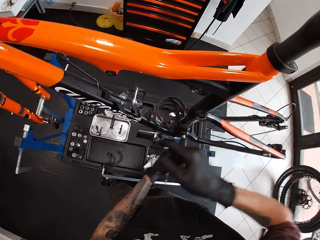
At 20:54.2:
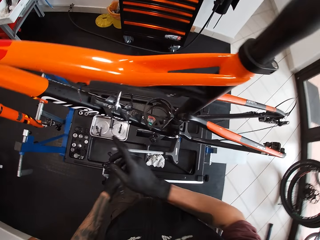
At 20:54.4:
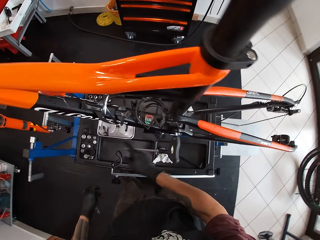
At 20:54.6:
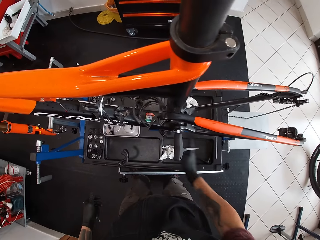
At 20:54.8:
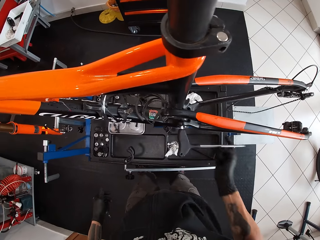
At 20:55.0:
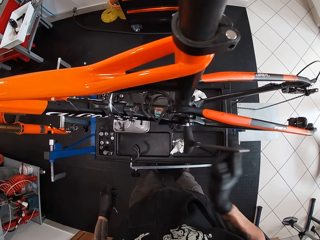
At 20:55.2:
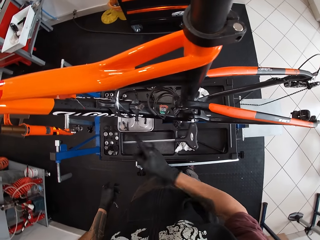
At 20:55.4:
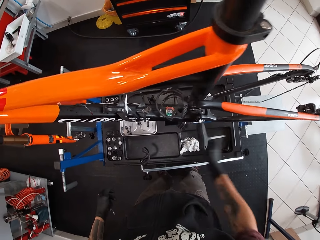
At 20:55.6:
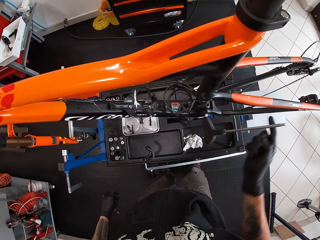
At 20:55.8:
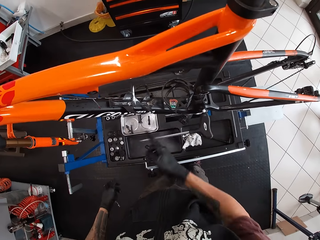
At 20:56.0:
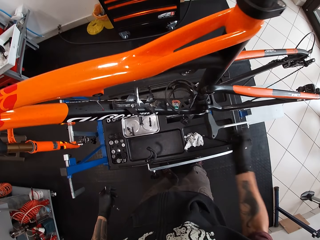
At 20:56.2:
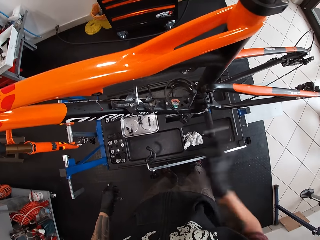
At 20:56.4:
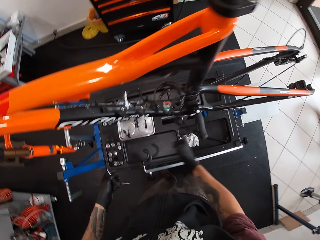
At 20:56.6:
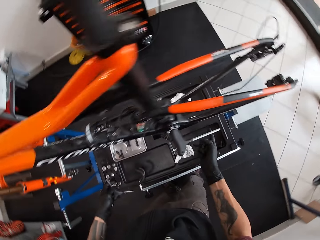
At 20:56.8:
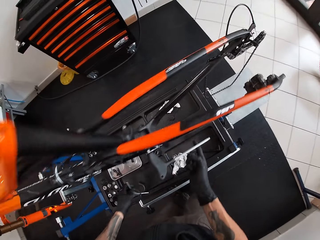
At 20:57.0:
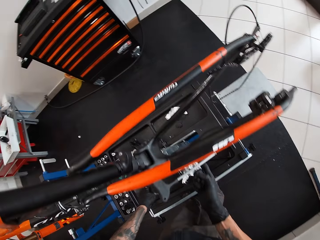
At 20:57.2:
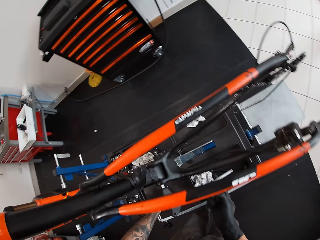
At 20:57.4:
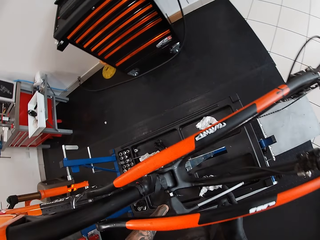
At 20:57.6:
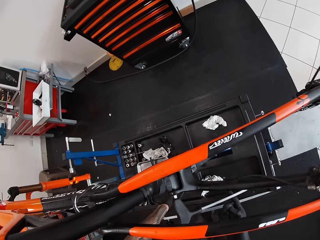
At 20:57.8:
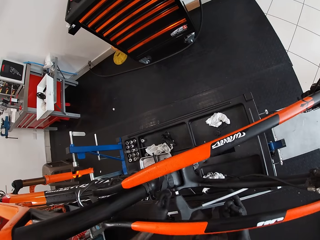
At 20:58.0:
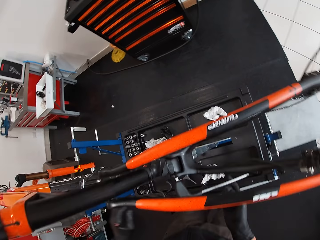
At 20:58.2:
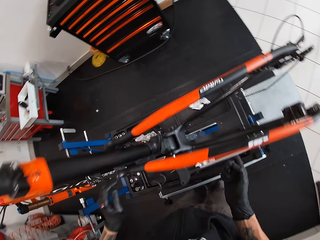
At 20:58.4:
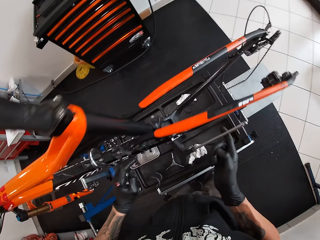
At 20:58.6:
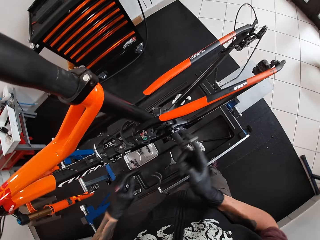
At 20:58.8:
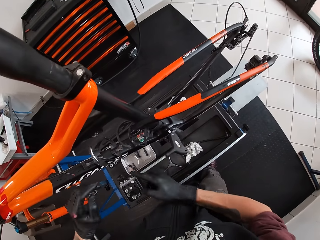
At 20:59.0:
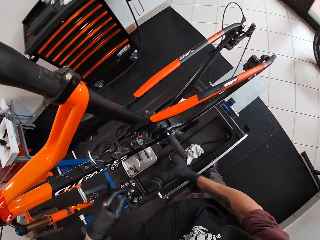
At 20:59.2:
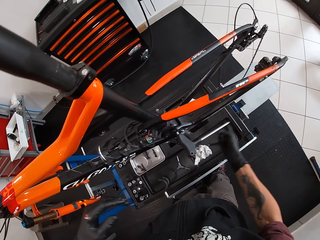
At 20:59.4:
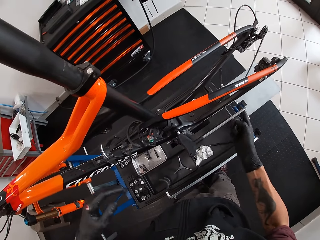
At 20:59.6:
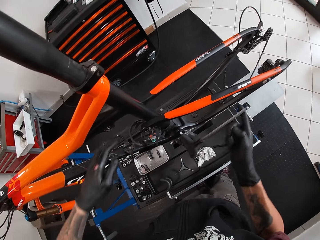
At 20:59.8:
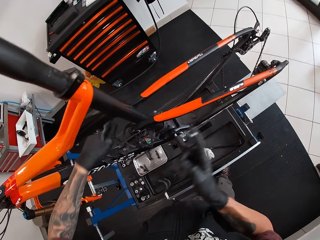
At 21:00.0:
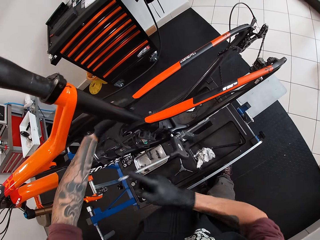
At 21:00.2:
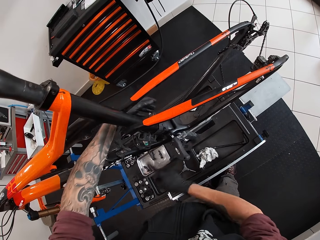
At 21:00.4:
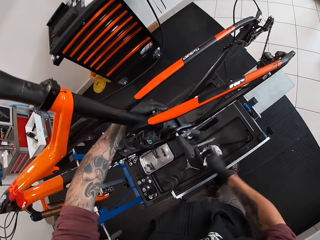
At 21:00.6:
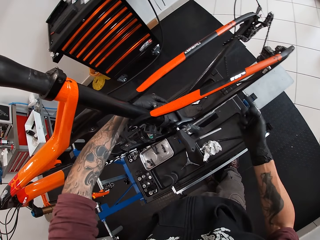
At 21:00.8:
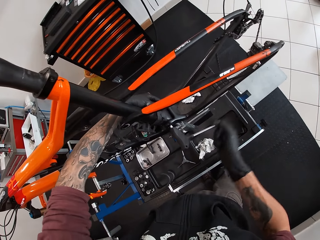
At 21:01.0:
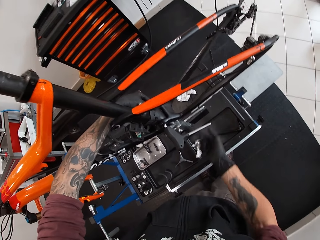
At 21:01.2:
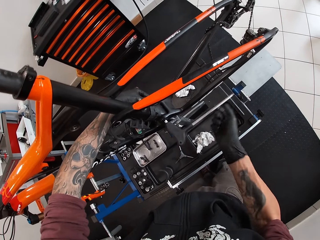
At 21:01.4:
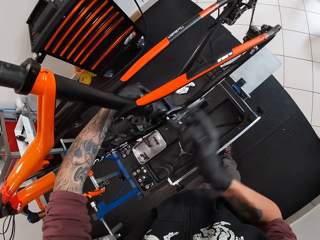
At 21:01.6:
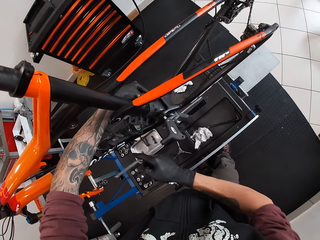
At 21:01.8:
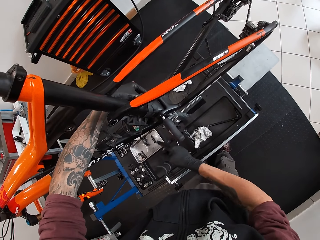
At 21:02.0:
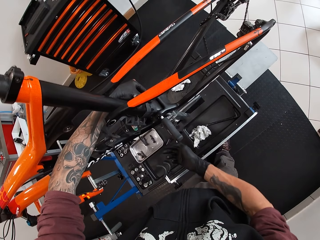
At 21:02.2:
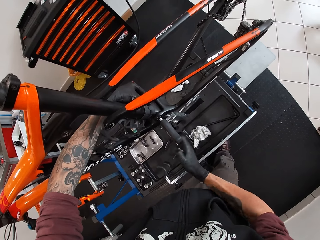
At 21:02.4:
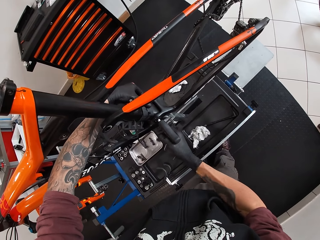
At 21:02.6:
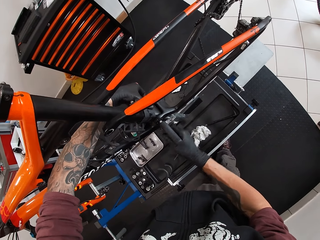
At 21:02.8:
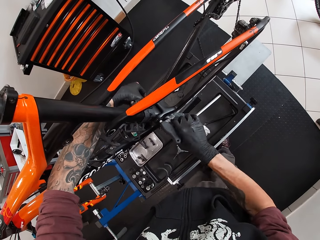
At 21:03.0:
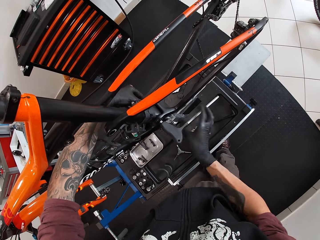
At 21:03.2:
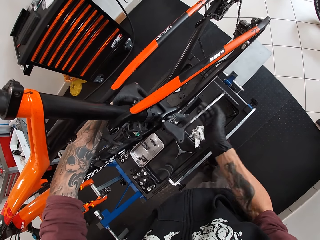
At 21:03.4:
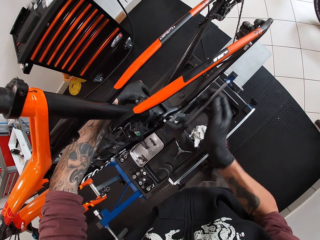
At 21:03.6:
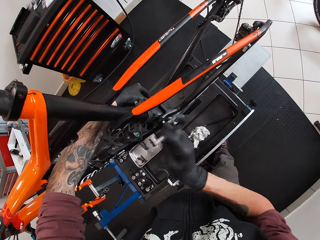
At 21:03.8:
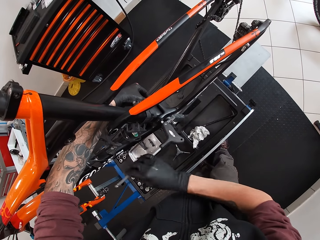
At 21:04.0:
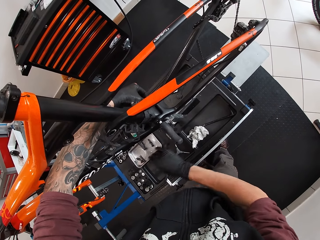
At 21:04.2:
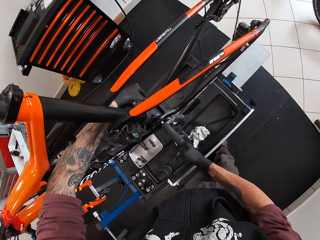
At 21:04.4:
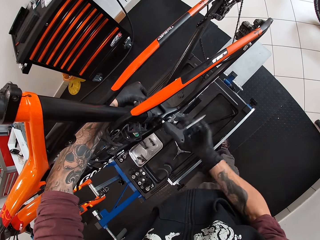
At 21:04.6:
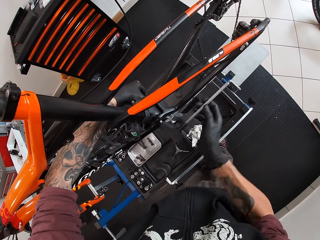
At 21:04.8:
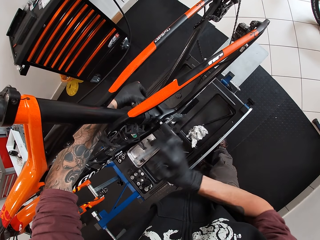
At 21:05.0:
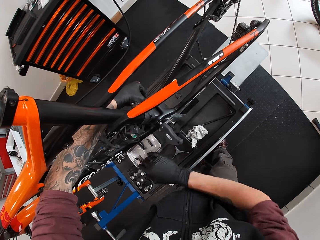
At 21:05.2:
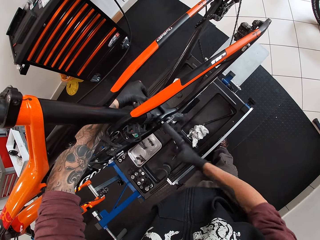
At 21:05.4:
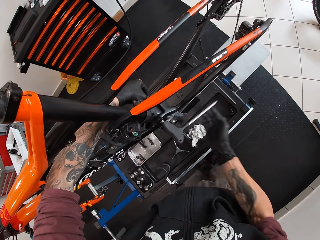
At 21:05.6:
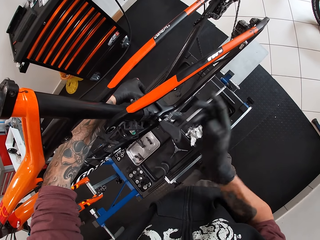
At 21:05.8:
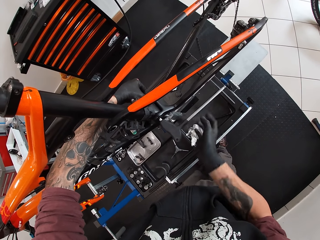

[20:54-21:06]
The camera wearer turns the T handle hex key on the bolt in the bicycle with his gloved right hand. He drops the Allen key on the work bench with his gloved left hand. He turns the T handle hex key on the bolt in the bicycle with his gloved right hand. He holds the bicycle with his gloved left hand.

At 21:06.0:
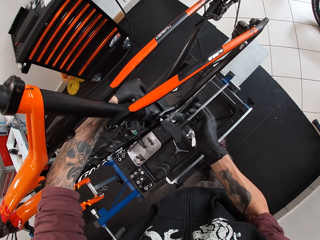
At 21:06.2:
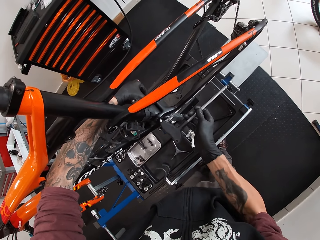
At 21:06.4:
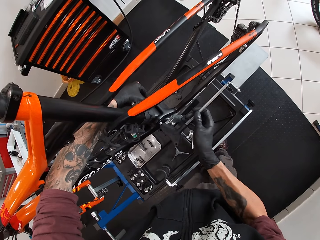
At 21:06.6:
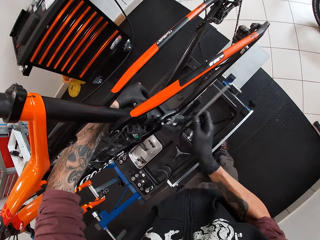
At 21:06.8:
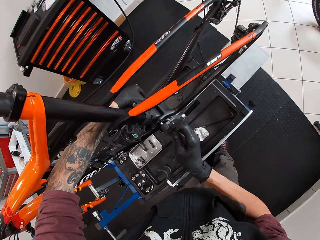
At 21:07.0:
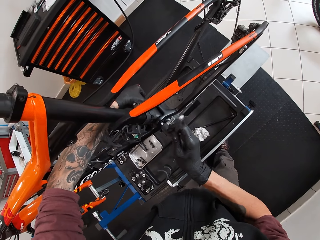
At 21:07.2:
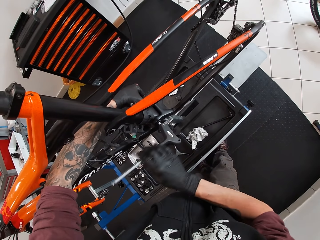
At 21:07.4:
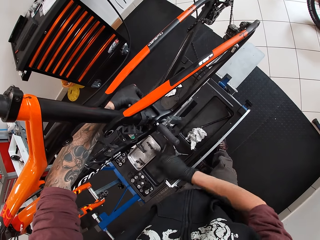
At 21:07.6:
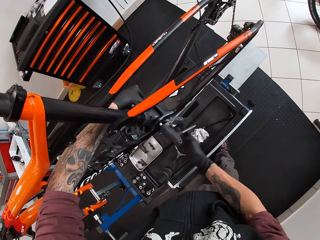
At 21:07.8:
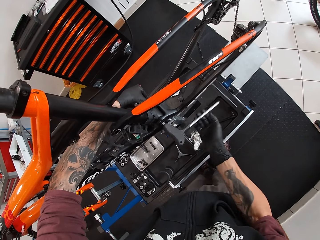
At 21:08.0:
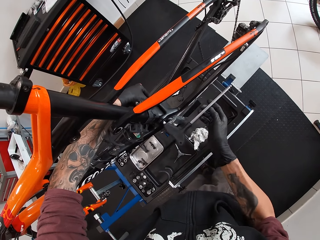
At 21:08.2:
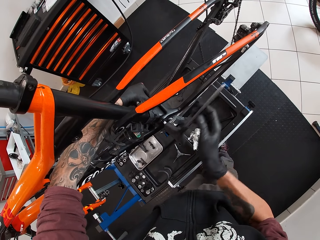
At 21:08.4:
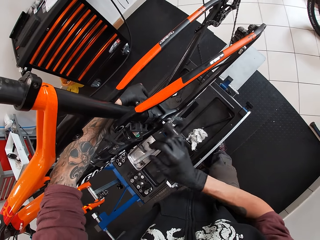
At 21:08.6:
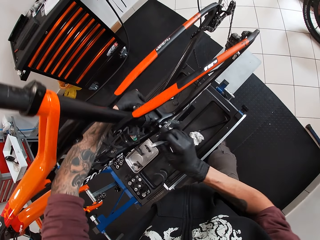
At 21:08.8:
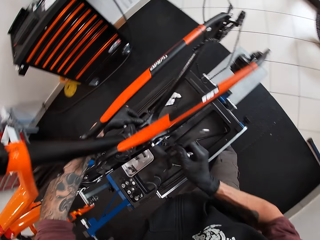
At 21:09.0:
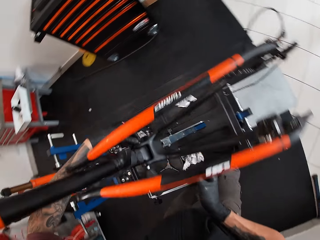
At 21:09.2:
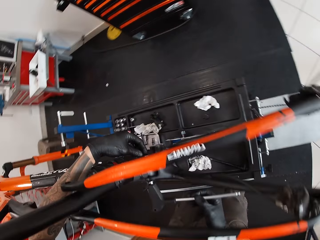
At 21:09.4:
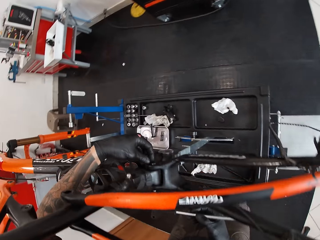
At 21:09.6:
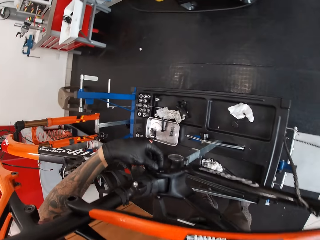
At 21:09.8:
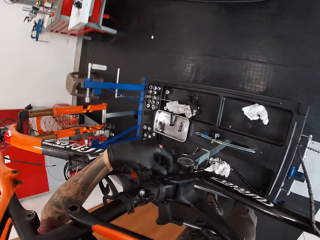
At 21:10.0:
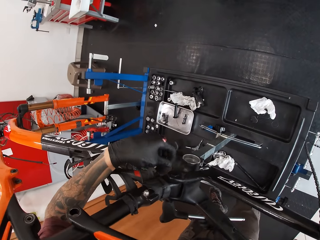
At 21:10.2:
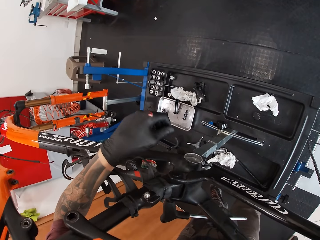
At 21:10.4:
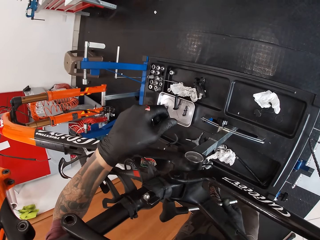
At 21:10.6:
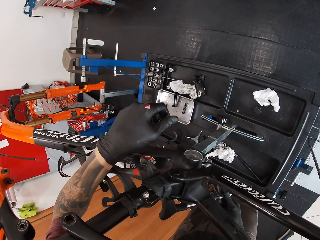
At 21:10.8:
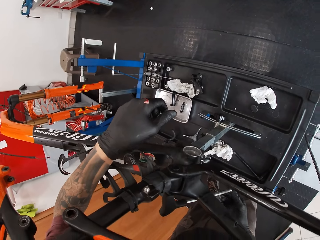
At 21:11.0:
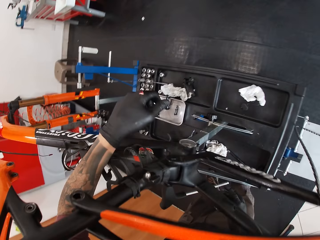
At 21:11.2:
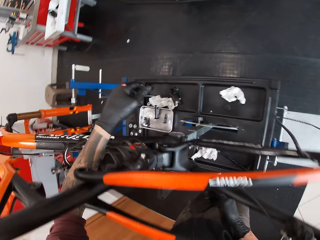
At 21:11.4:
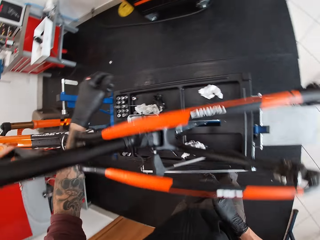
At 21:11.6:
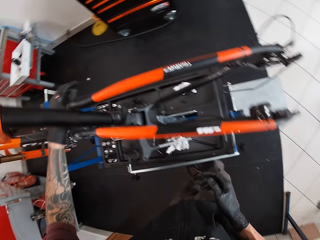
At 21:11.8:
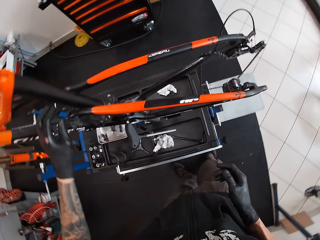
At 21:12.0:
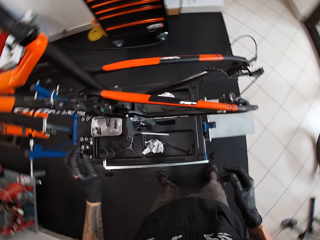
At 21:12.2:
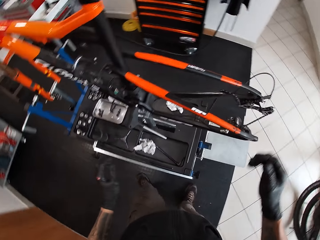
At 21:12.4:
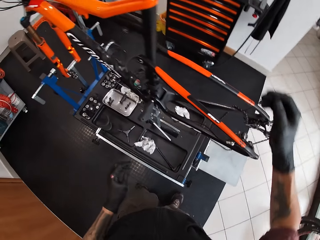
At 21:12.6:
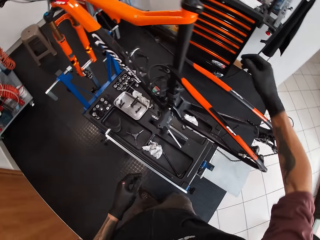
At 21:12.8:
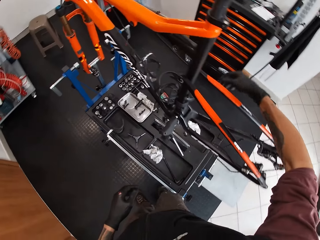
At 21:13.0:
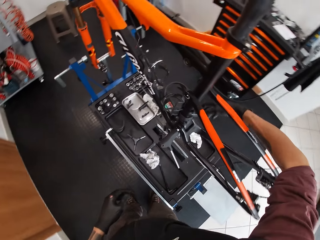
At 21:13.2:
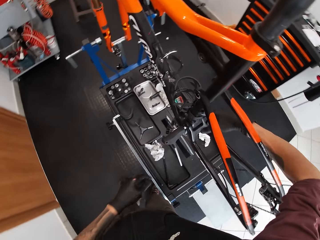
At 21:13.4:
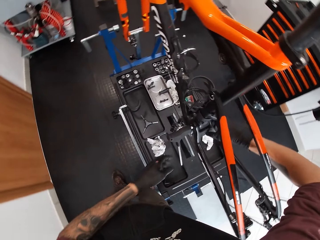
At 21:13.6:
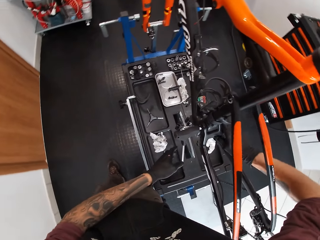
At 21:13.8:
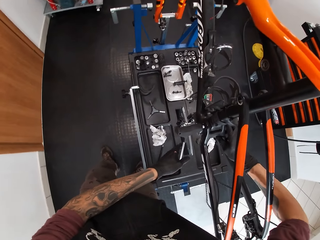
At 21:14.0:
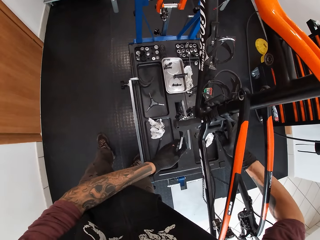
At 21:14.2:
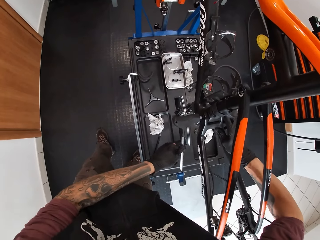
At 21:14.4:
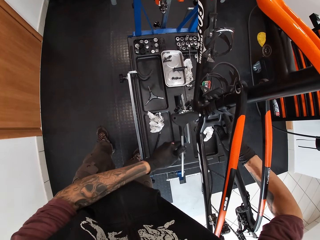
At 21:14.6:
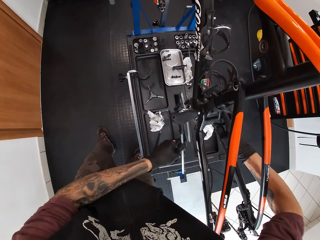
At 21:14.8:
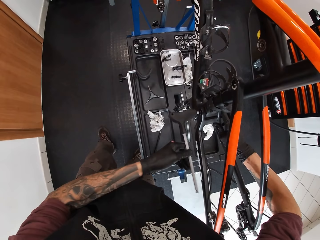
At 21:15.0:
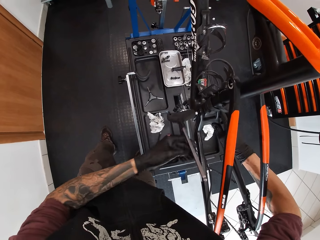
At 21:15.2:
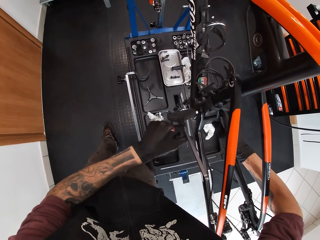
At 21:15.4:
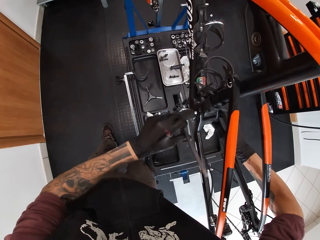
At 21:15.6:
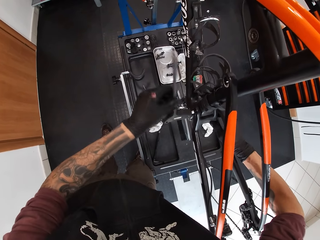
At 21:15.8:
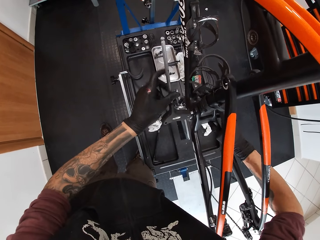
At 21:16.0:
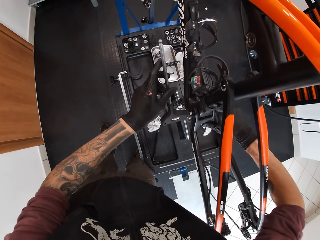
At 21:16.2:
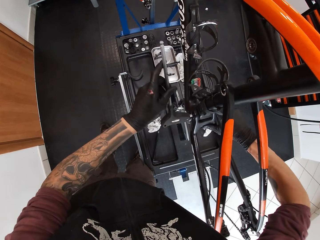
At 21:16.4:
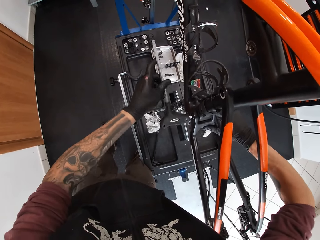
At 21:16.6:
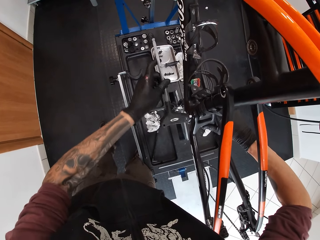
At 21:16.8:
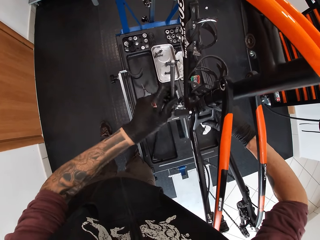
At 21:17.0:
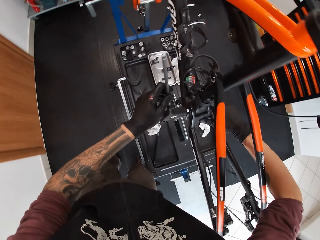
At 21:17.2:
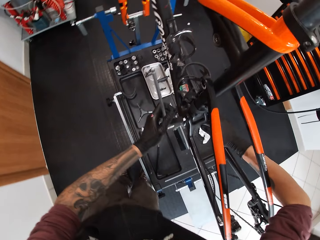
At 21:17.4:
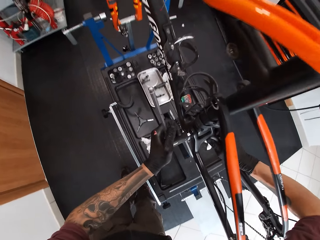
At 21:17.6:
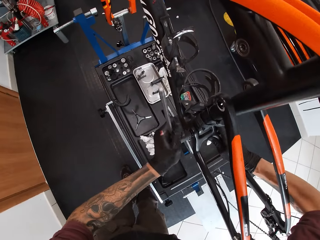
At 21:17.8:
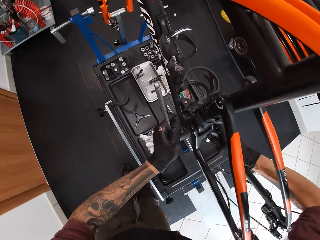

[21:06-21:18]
The camera wearer holds a part of the bicycle and looks at the bicycle. He holds the bicycle with his gloved right hand. He turns the T handle hex key on the bolt in the bicycle with his gloved left hand. He holds the screwdriver. He repairs the bicycle.
